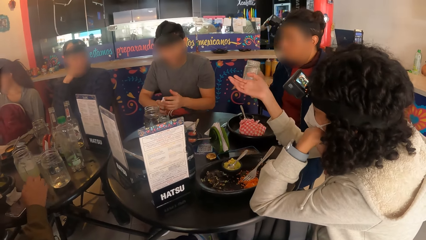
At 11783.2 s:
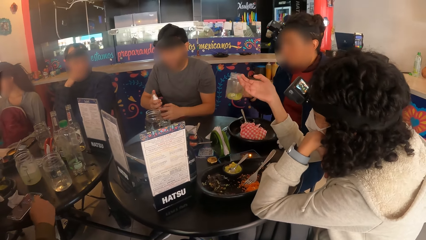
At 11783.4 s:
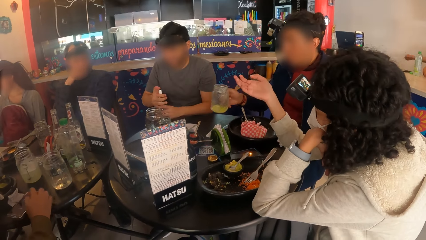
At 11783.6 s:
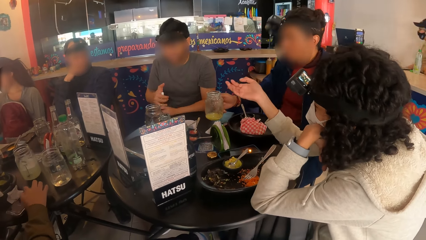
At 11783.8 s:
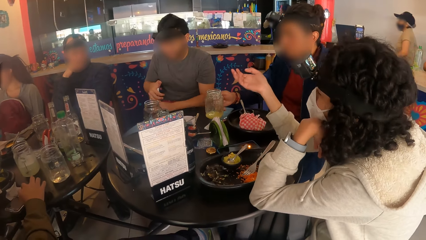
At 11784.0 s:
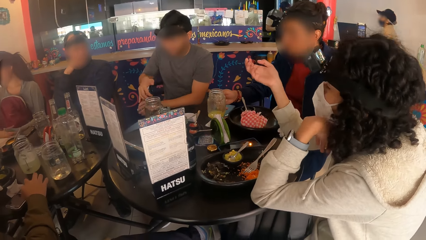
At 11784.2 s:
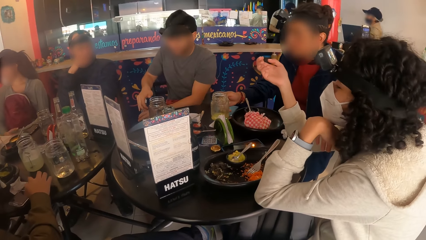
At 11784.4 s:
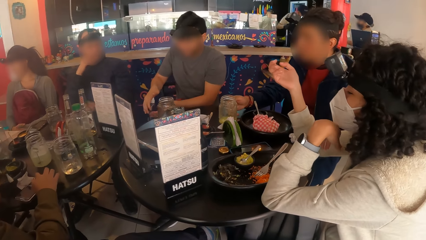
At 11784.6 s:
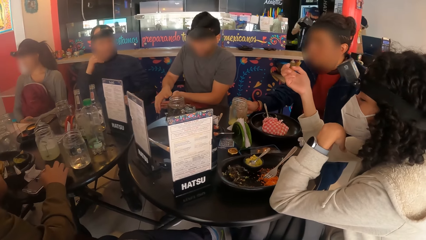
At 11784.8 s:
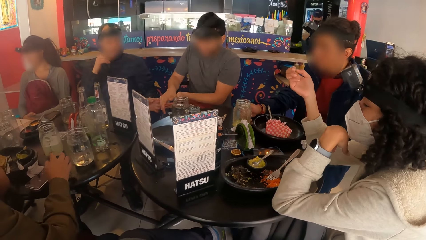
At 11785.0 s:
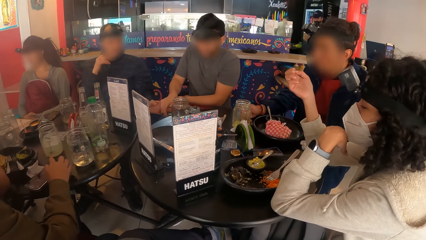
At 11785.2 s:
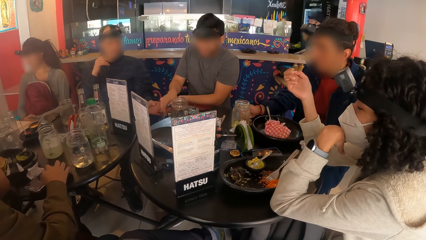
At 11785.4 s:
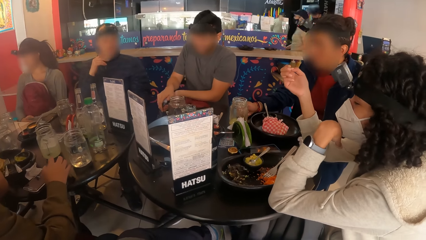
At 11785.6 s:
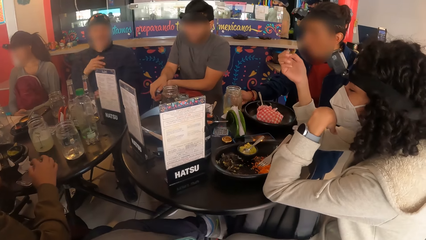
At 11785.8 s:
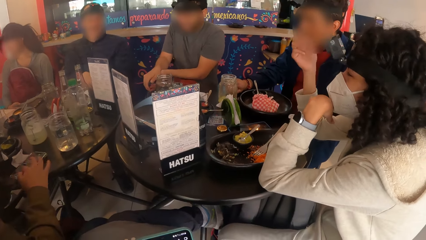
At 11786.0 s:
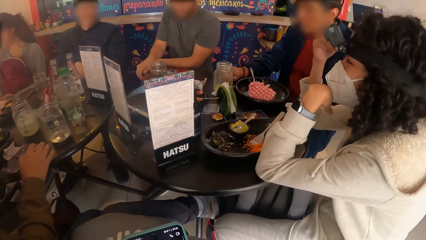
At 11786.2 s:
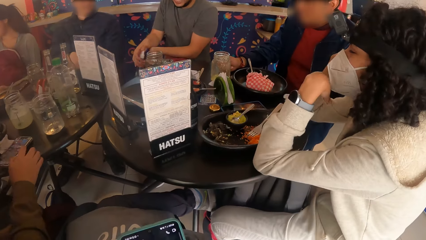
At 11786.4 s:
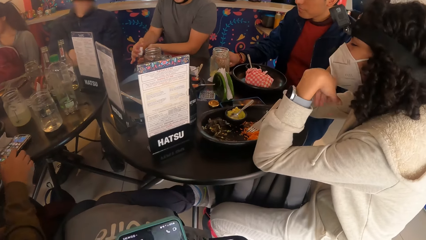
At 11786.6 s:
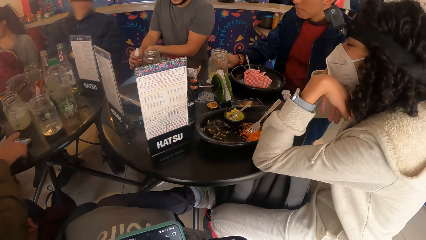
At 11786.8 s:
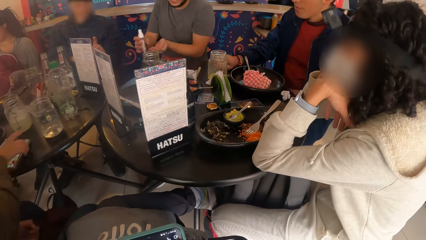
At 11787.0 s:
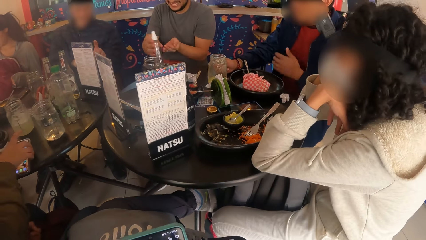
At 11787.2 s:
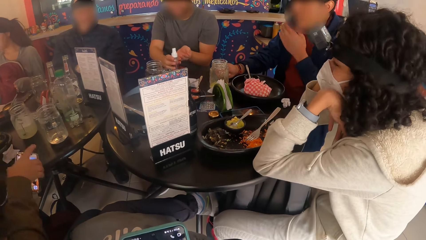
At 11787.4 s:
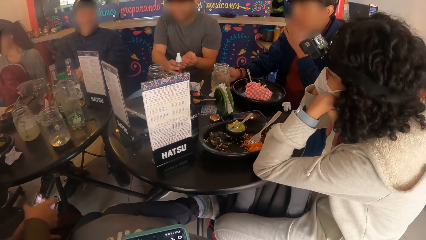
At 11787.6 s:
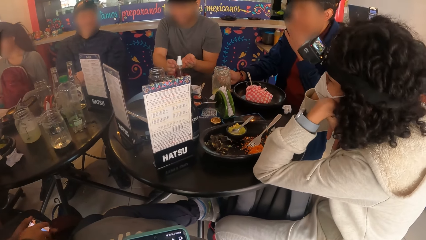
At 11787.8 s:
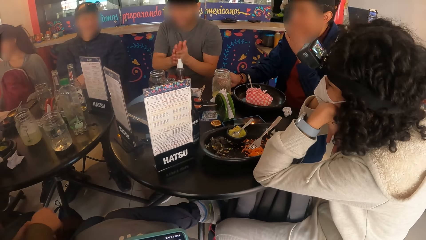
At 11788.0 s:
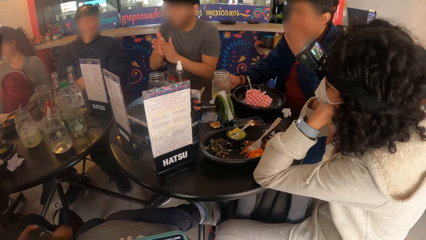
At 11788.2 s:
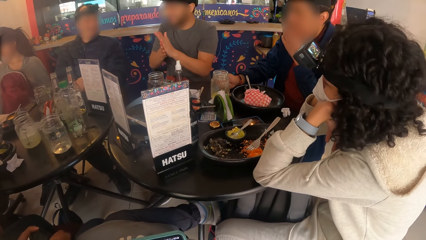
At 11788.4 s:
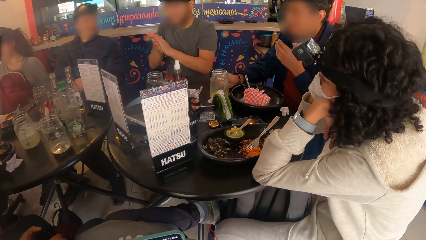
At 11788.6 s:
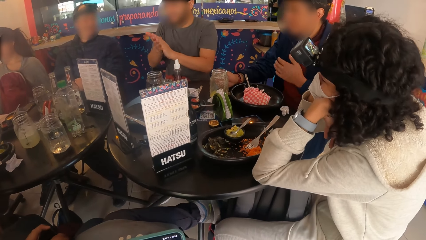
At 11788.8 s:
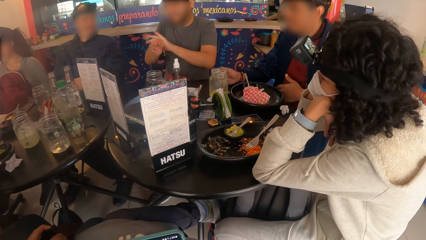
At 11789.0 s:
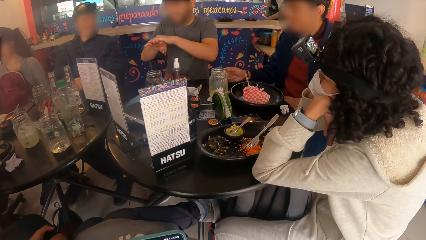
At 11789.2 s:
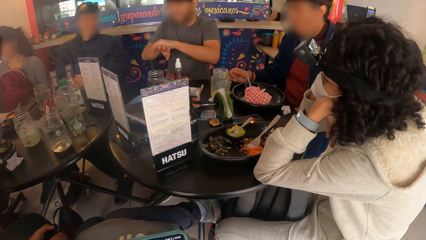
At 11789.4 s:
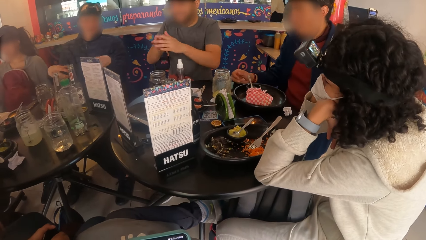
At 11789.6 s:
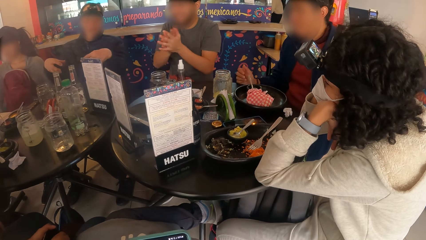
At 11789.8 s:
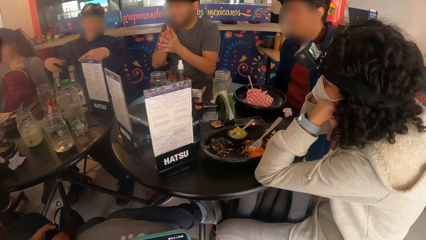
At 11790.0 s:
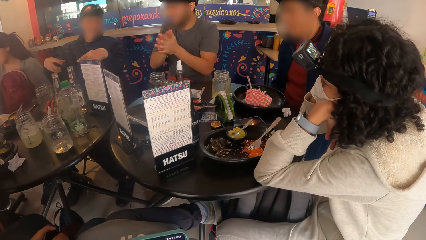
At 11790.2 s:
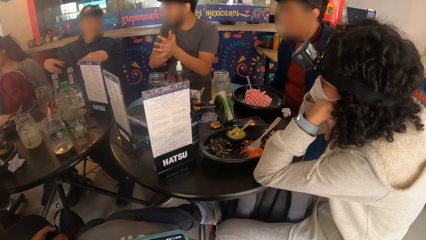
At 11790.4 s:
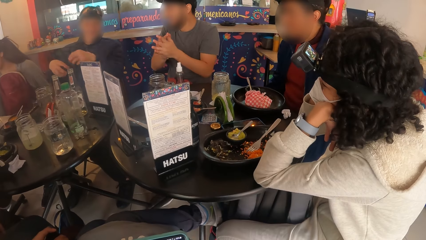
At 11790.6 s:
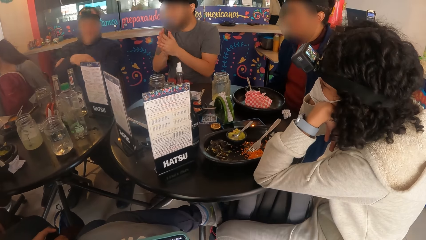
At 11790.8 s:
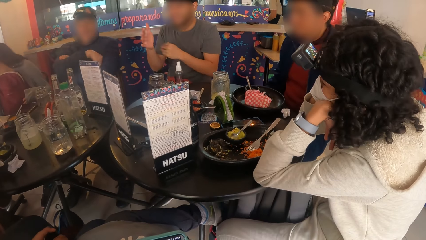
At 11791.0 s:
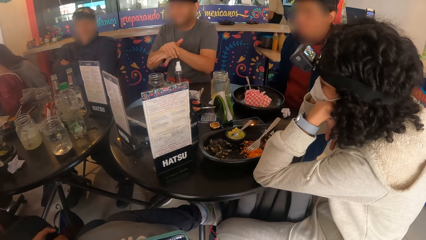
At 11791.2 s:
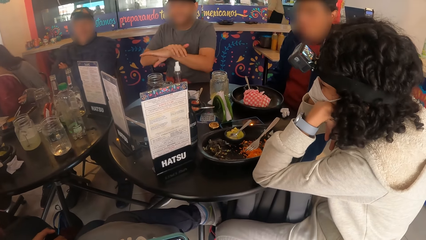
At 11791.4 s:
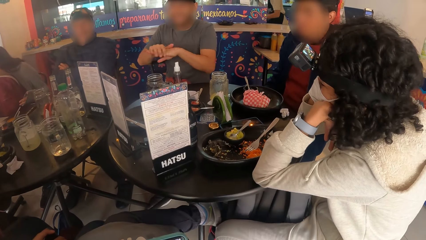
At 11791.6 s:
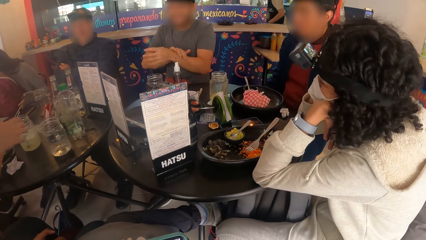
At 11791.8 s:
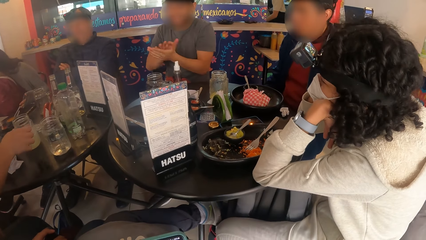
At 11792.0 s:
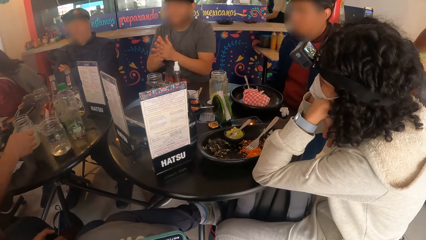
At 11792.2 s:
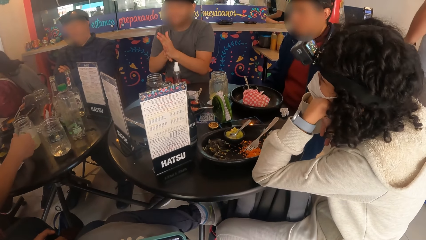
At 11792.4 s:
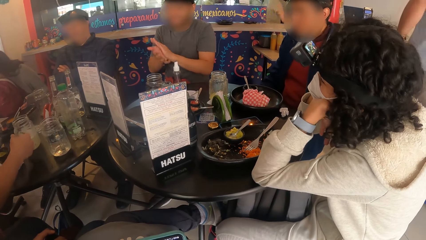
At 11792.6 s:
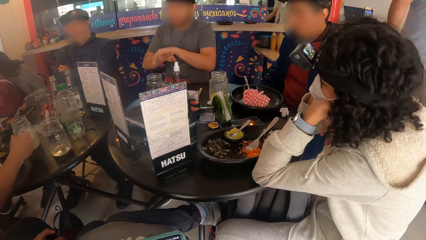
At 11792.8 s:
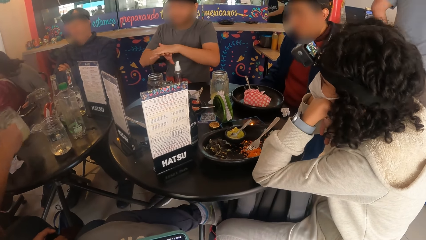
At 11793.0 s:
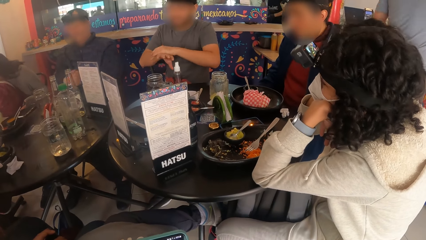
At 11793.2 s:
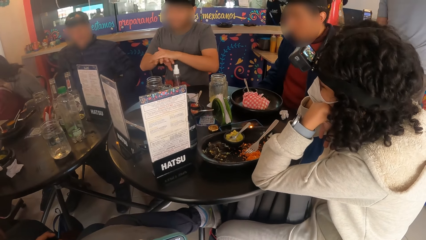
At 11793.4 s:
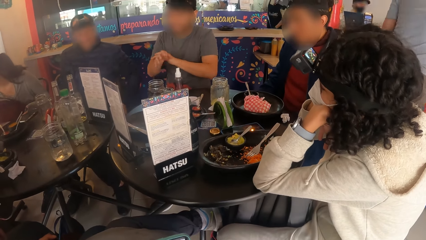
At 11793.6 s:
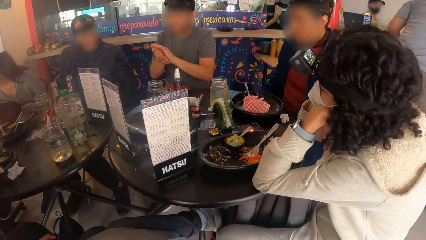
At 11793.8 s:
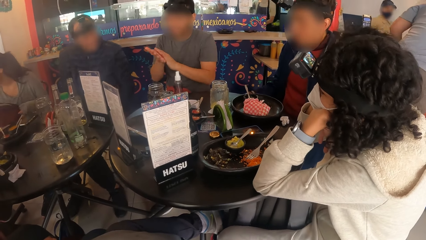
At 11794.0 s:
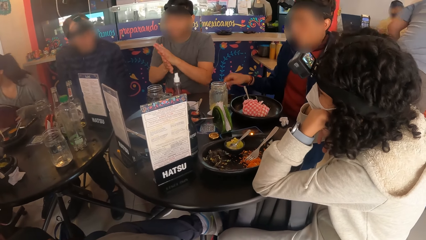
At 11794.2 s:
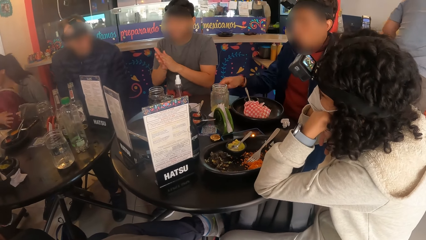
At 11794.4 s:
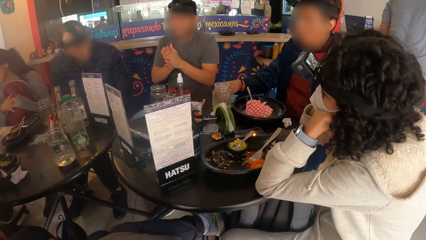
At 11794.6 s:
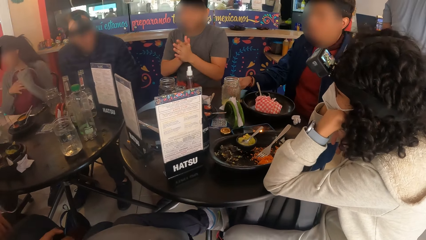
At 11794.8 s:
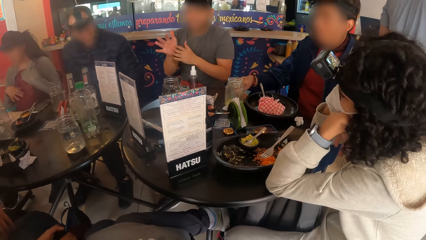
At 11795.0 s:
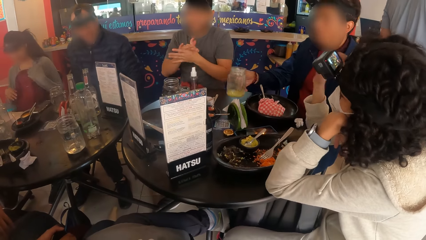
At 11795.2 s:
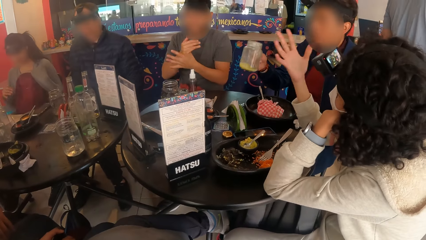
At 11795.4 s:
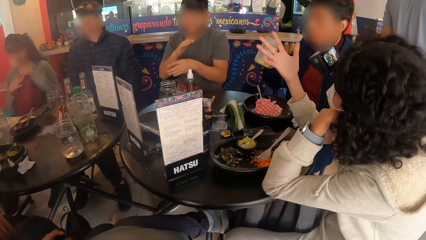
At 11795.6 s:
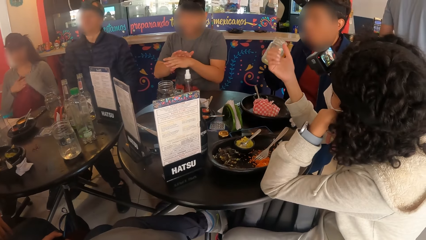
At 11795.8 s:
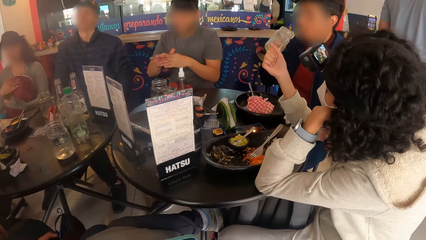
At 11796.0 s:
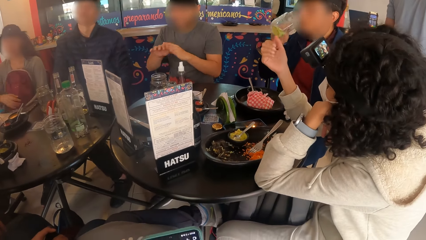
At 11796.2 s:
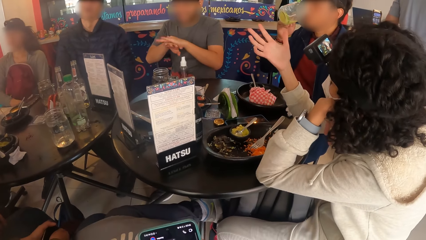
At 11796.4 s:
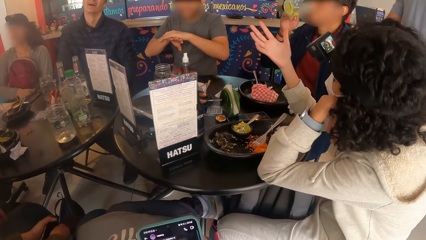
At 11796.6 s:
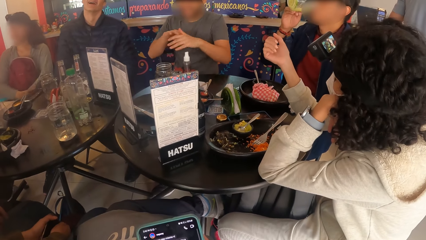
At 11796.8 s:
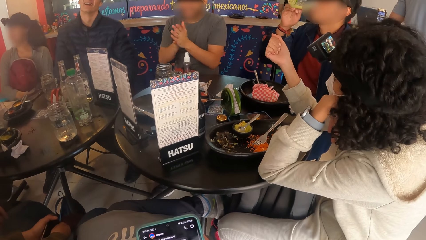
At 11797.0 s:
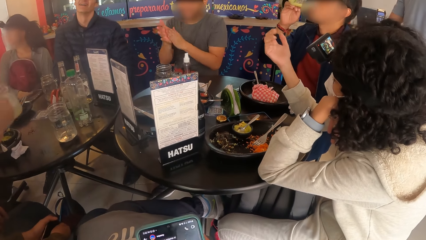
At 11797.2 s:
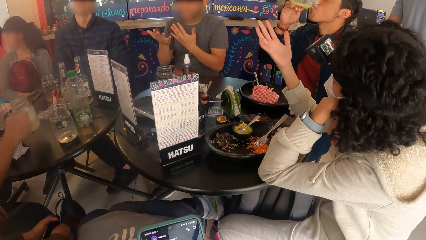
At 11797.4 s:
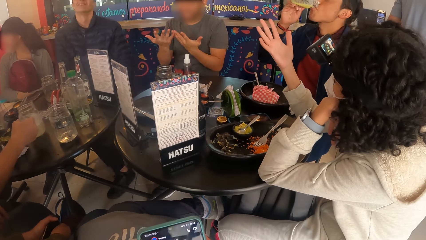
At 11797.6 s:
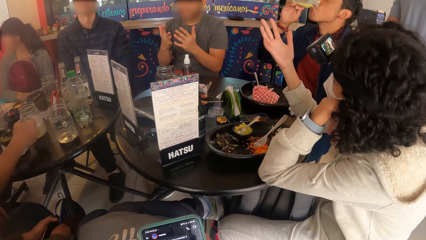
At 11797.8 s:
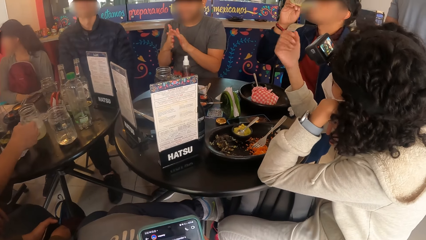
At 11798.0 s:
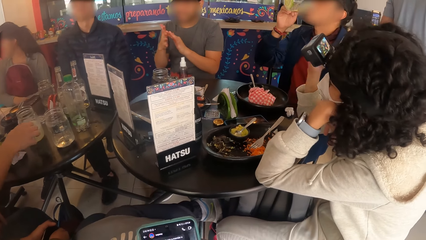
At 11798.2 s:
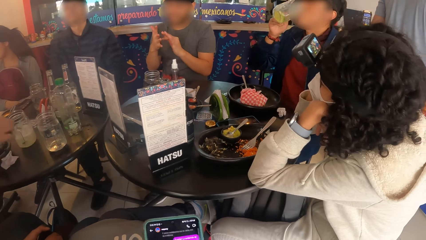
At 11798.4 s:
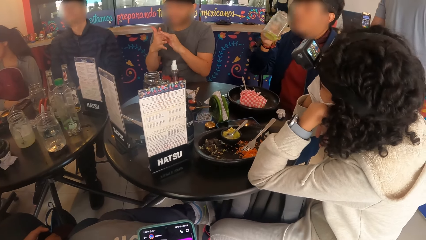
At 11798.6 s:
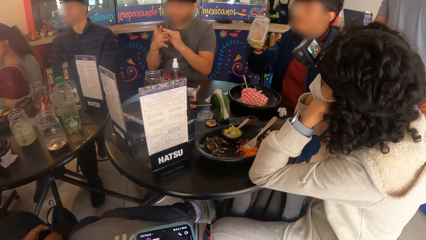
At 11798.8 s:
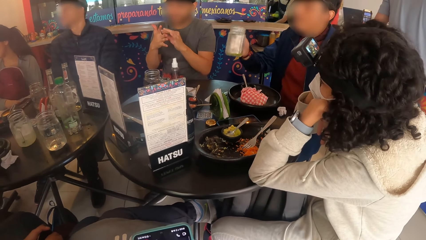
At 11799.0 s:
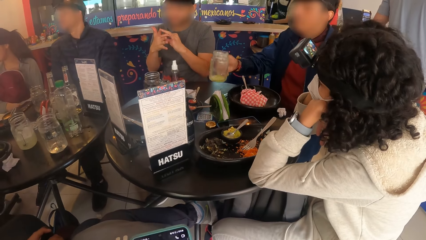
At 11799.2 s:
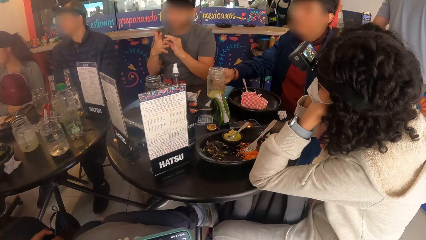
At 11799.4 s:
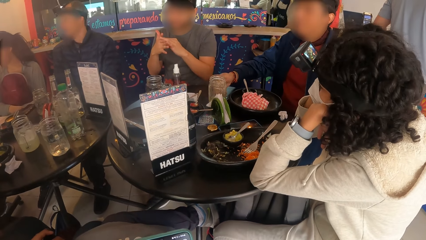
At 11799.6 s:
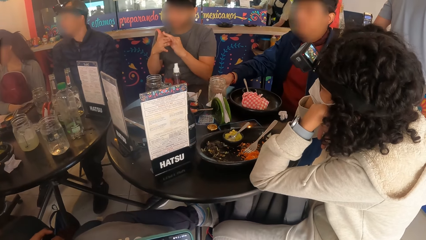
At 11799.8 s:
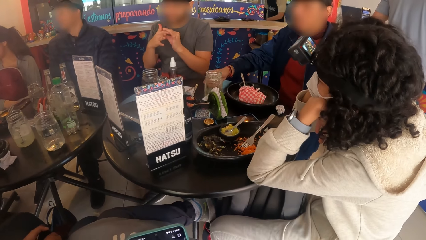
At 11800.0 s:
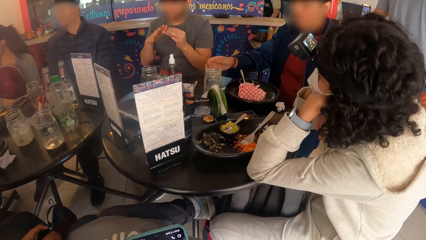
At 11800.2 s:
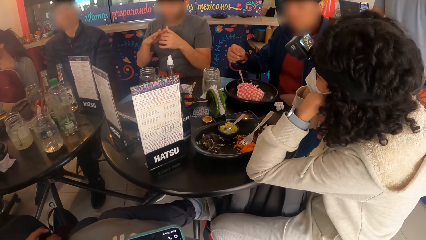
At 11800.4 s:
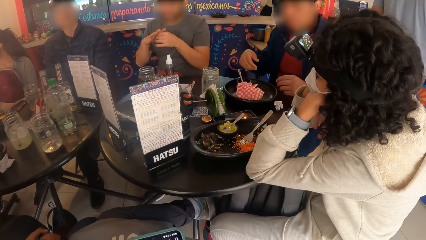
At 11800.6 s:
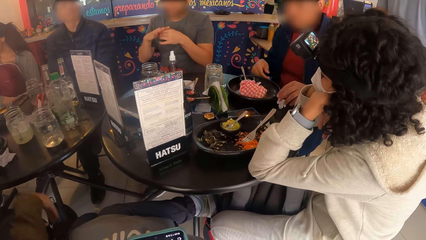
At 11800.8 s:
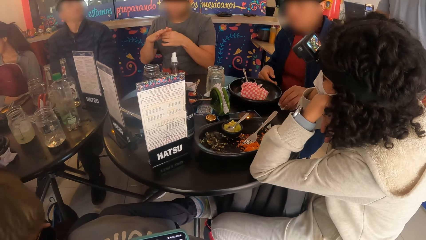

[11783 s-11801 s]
A person puts a glass jar down. Another person picks up the glass jar. The first person picks up the glass jar. The other person puts the glass jar down. The first person puts down the glass jar.
